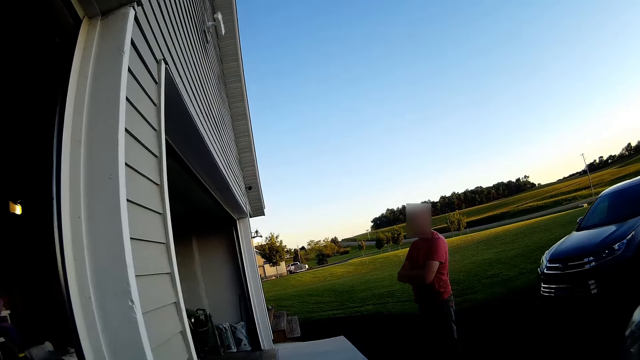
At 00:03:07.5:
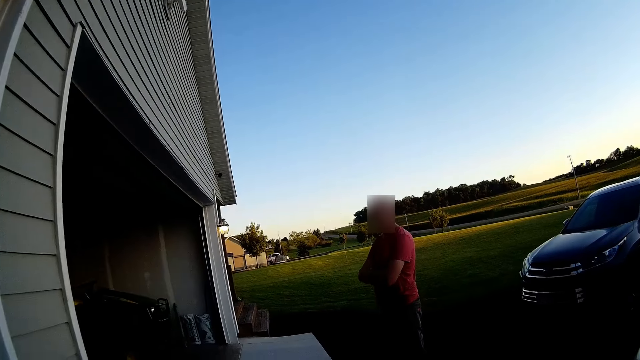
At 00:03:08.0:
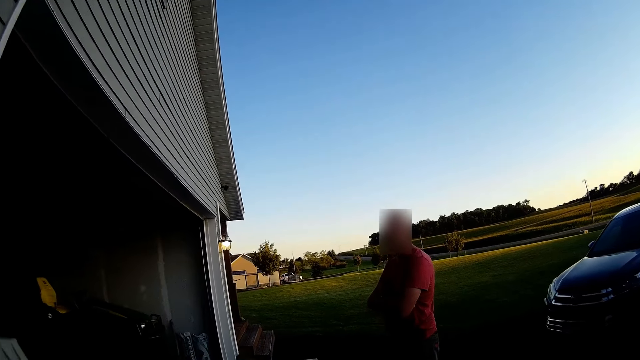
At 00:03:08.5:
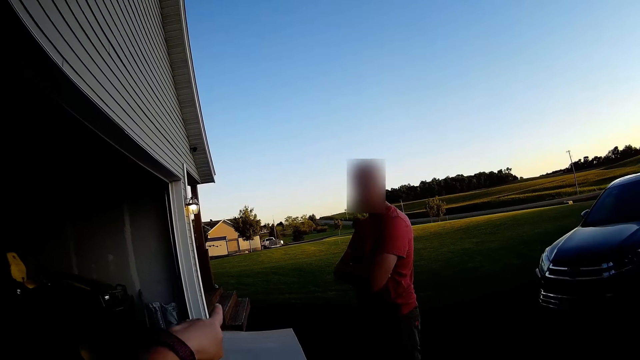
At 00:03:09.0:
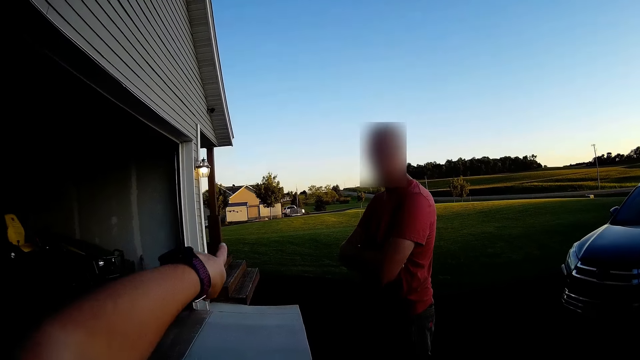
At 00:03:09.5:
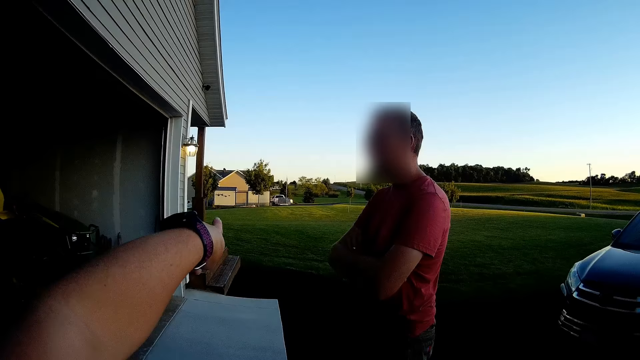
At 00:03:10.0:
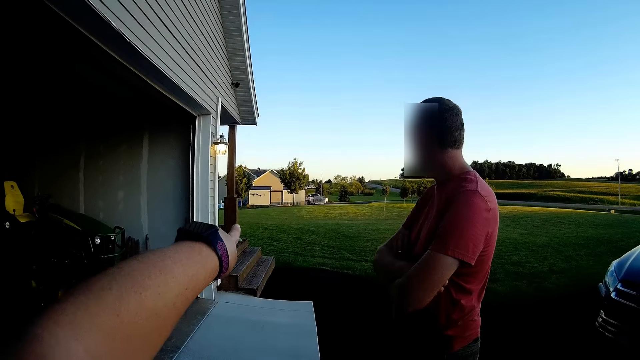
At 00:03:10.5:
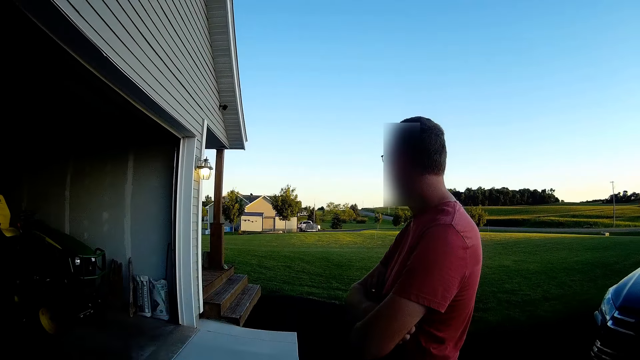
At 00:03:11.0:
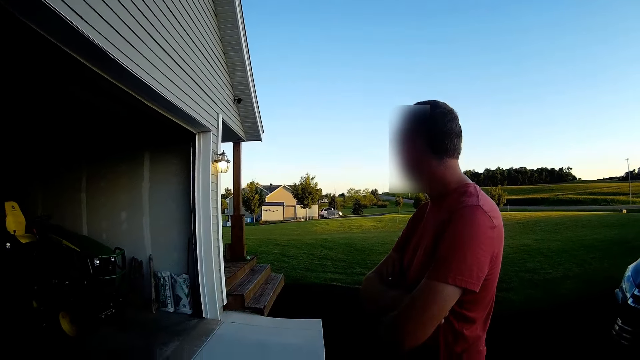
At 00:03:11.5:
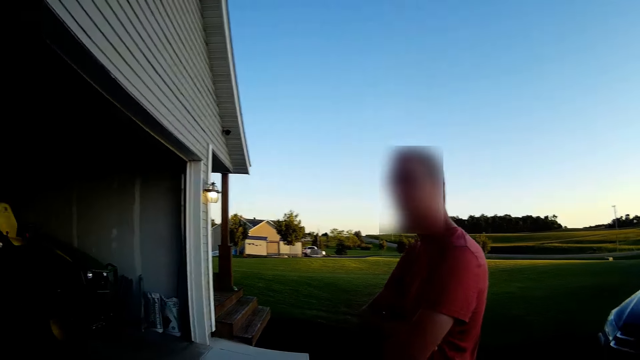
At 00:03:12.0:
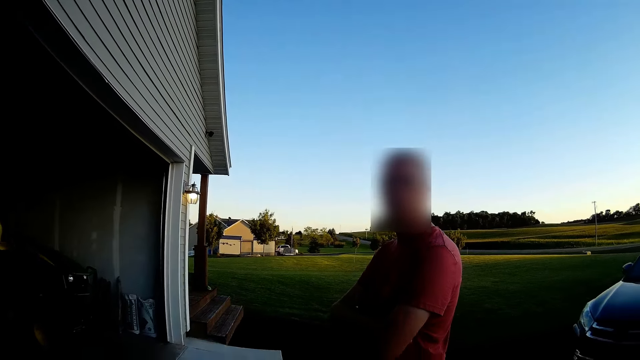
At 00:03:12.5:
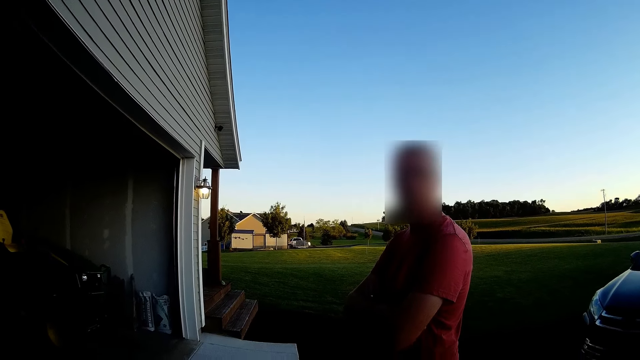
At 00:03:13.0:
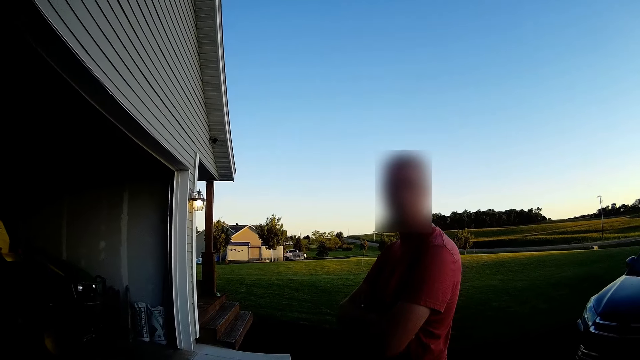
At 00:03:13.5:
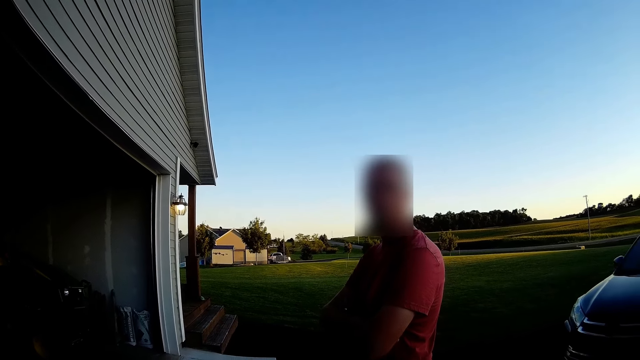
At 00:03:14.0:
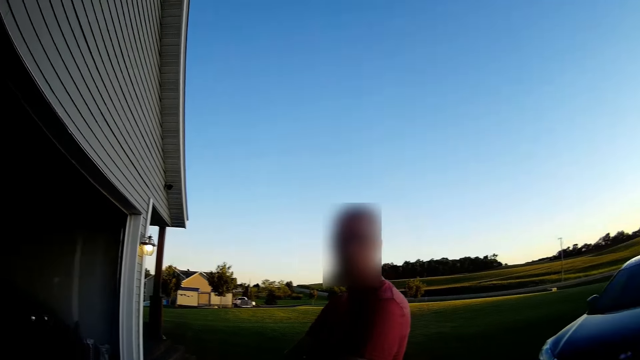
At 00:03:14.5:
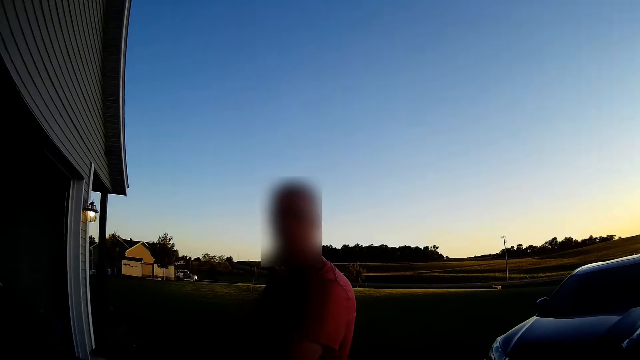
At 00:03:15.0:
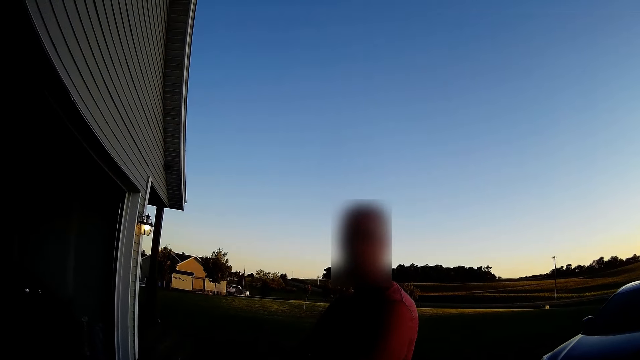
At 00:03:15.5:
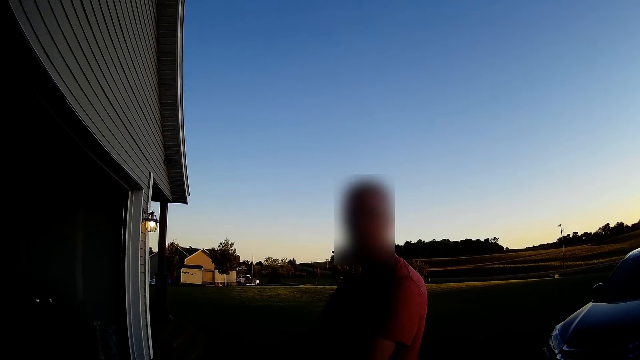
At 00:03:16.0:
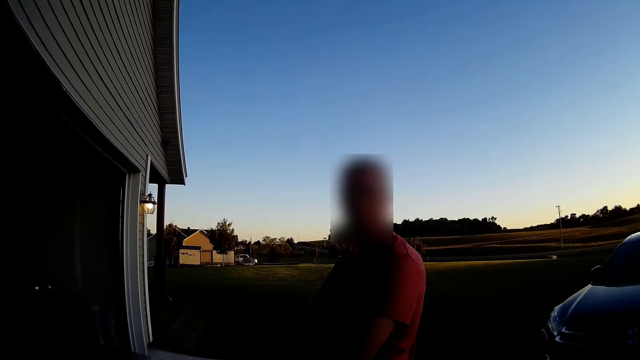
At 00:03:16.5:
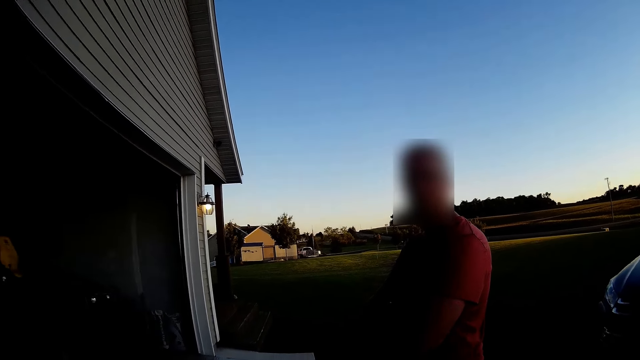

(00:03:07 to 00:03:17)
The camera wearer points towards the fields. They look at a person.

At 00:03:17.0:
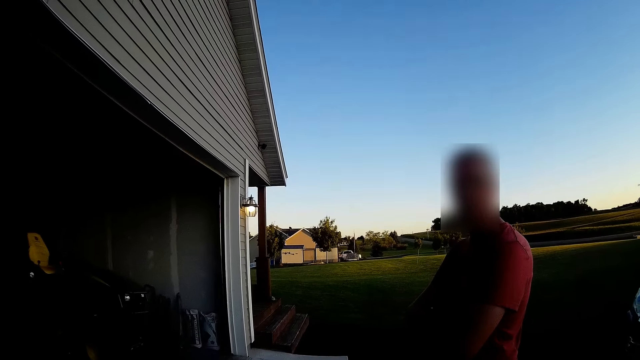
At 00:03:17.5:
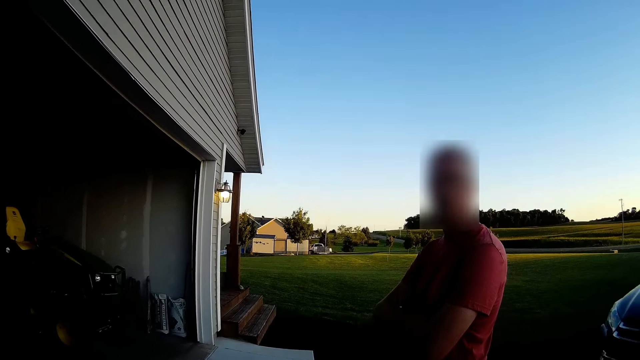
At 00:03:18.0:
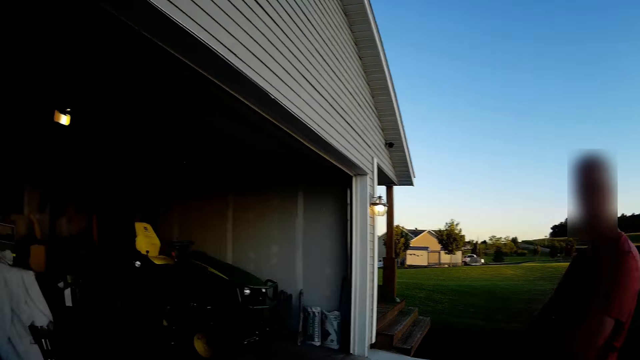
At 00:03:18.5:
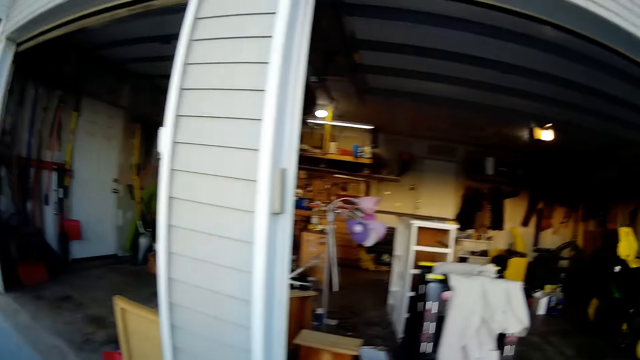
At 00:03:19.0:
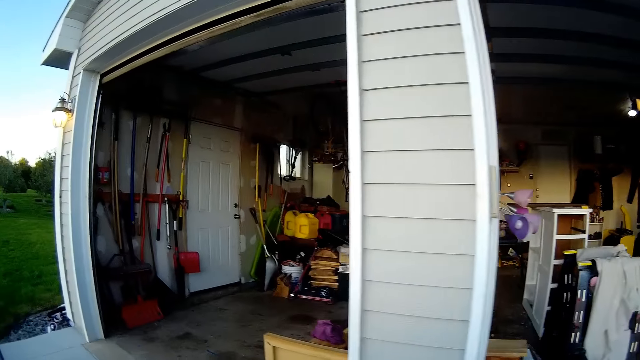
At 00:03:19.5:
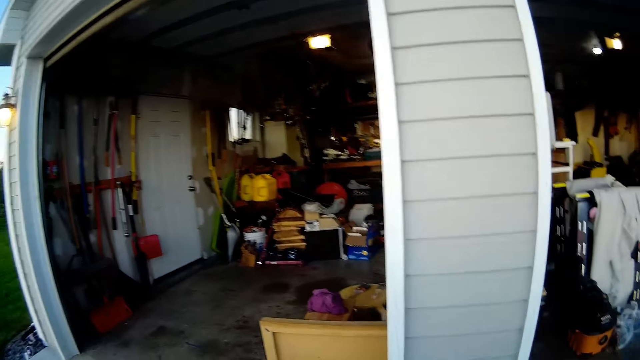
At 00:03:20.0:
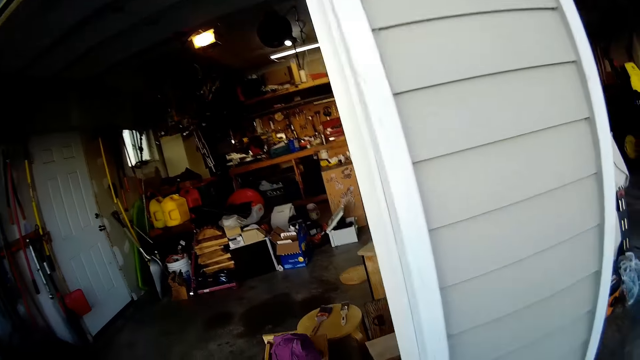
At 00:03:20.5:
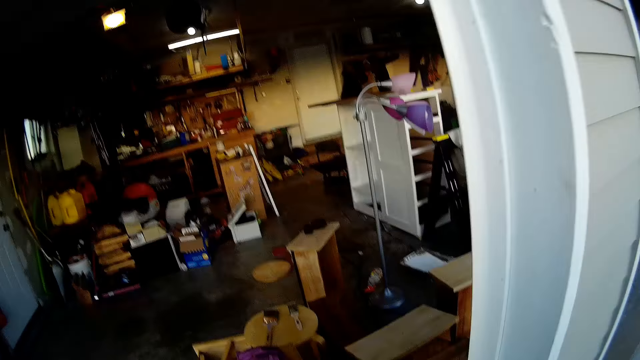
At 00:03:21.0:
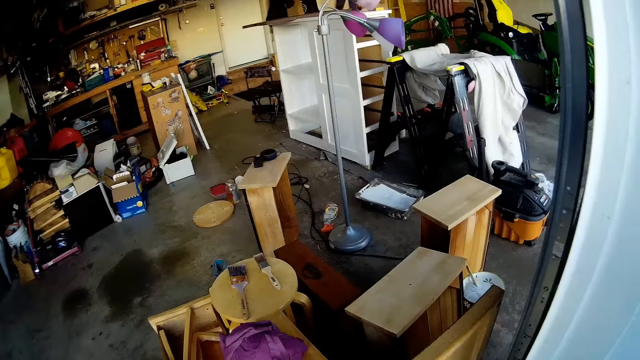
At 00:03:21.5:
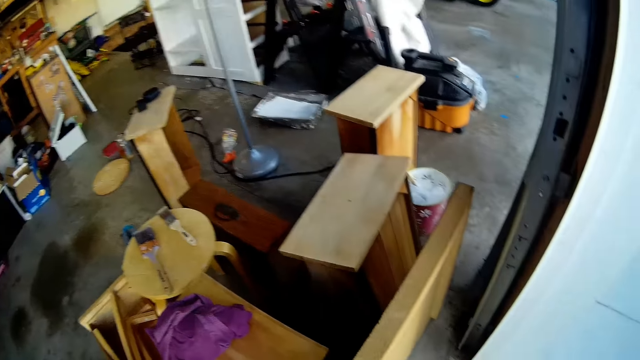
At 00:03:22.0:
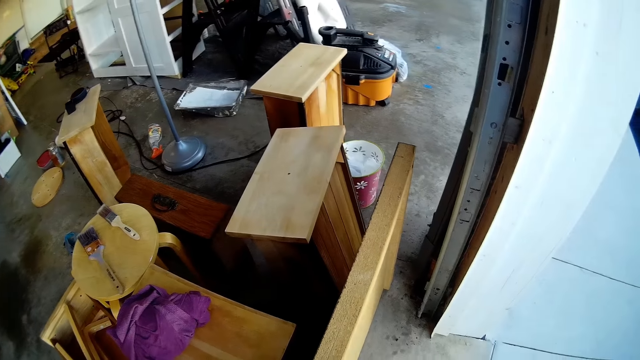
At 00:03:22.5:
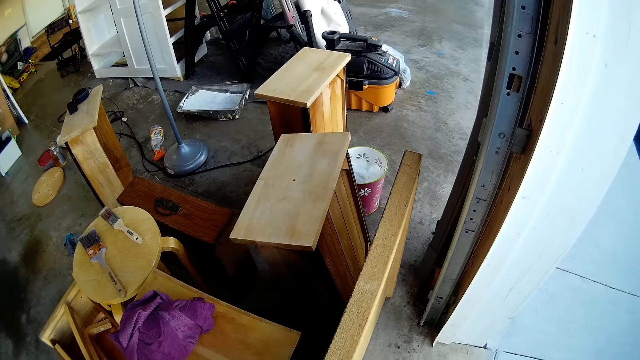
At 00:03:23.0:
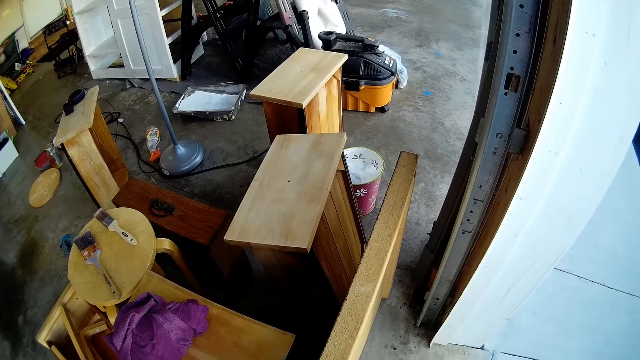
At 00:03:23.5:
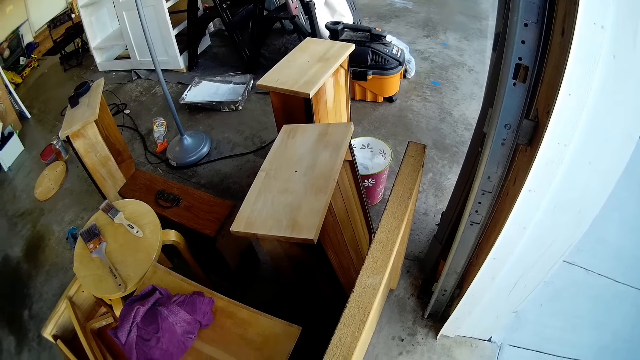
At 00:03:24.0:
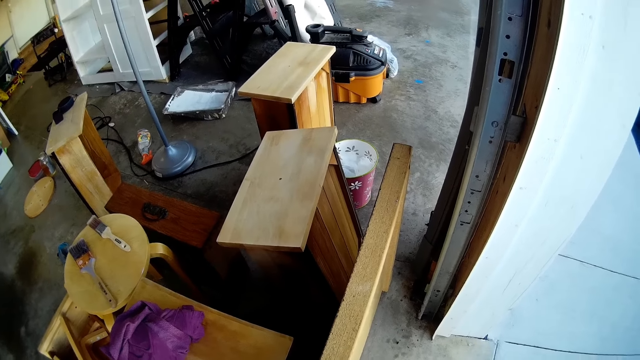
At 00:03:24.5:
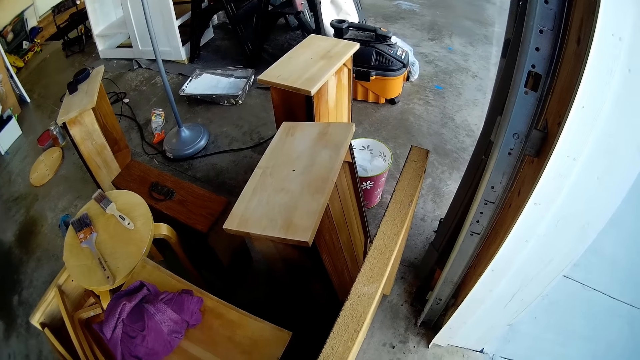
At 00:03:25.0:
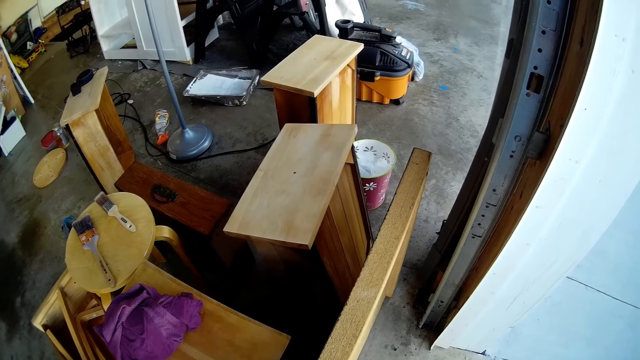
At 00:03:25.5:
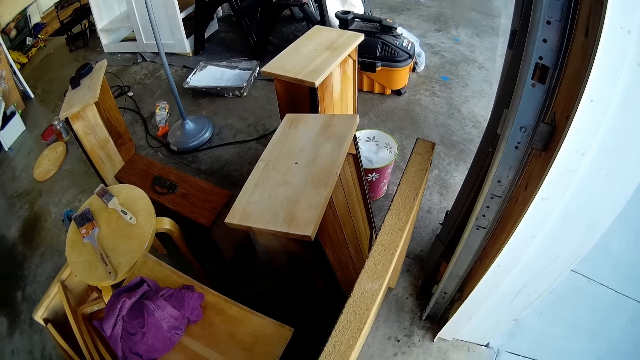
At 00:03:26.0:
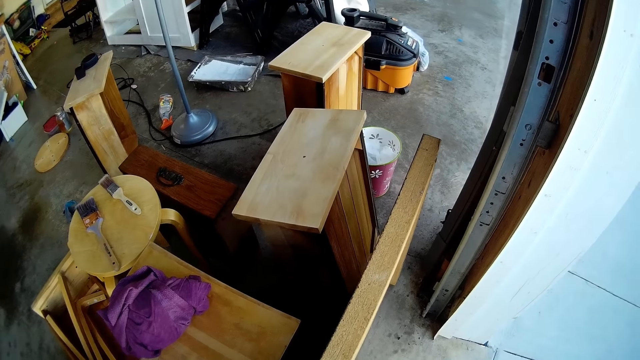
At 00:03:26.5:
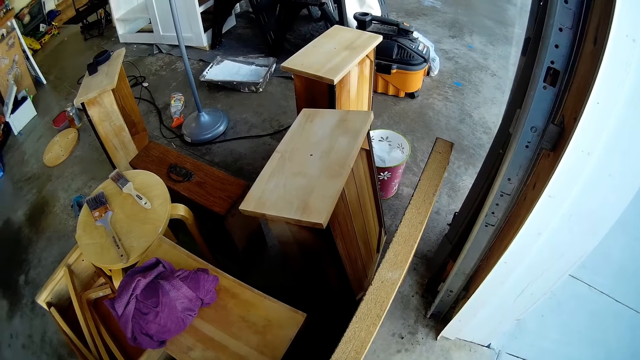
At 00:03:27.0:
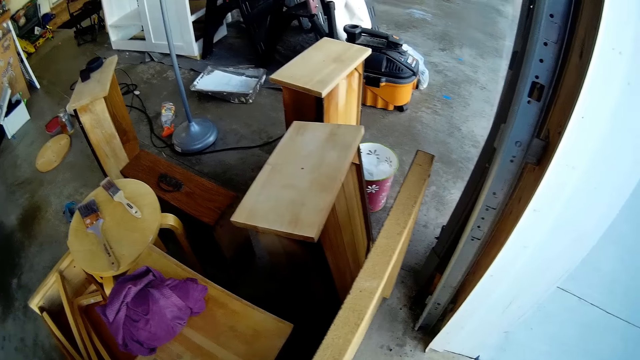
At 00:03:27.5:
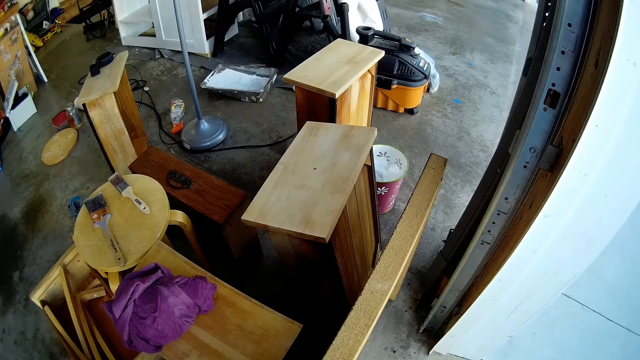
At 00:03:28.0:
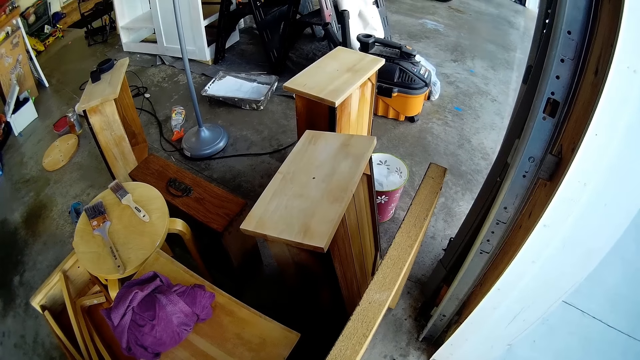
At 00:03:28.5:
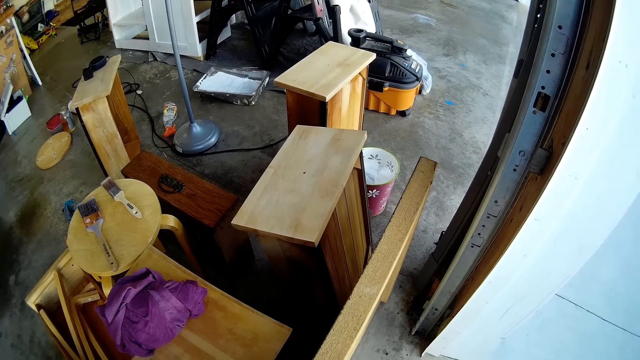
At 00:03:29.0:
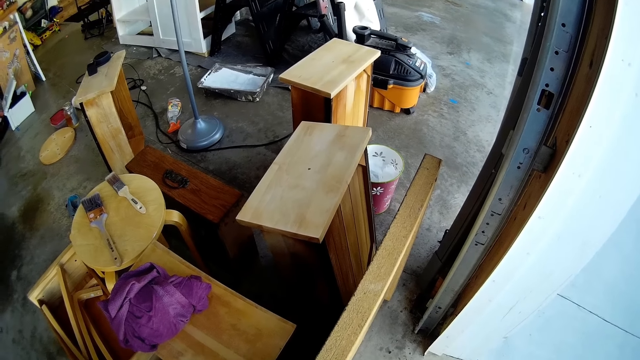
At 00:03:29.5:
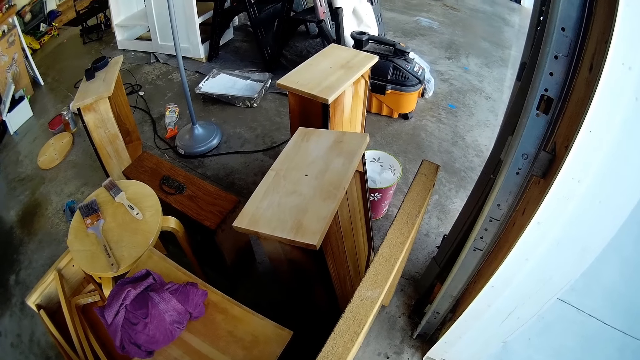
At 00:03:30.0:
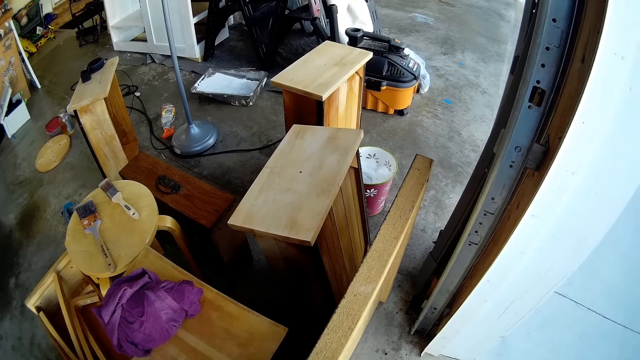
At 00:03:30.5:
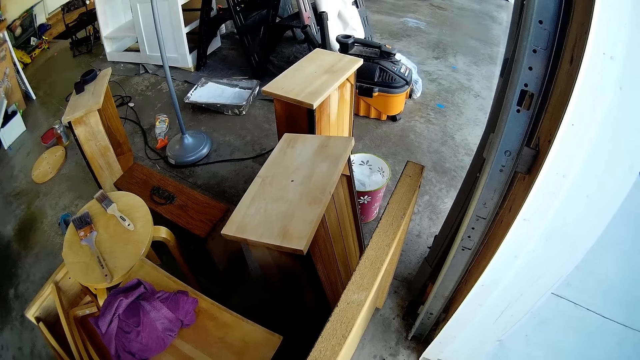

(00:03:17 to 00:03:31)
The camera wearer walks in the workshop. They stare at furniture. They stand in the workshop.
